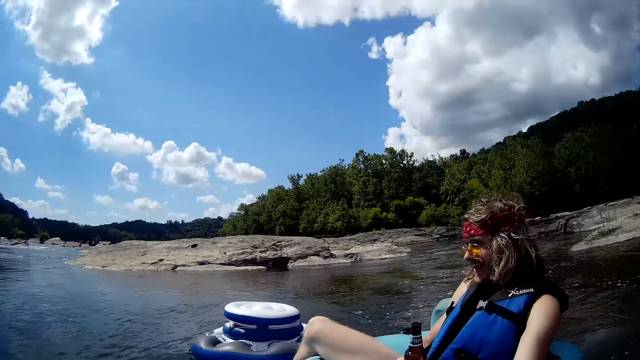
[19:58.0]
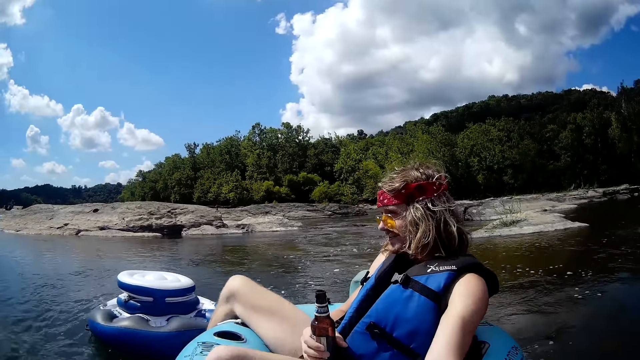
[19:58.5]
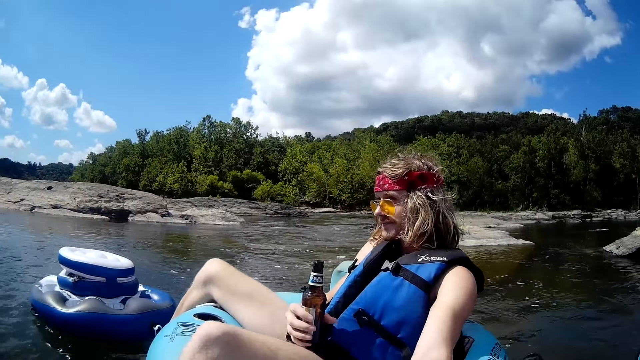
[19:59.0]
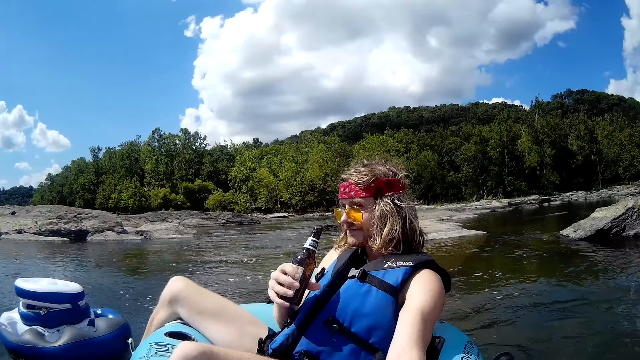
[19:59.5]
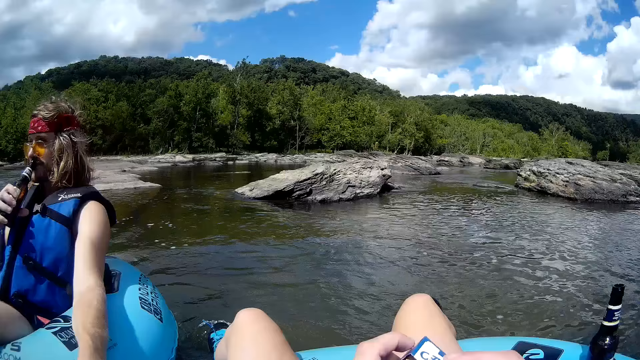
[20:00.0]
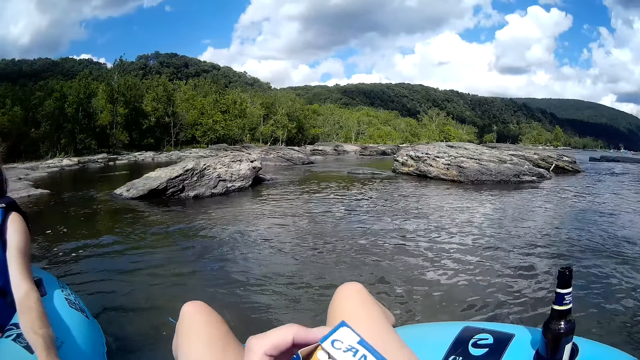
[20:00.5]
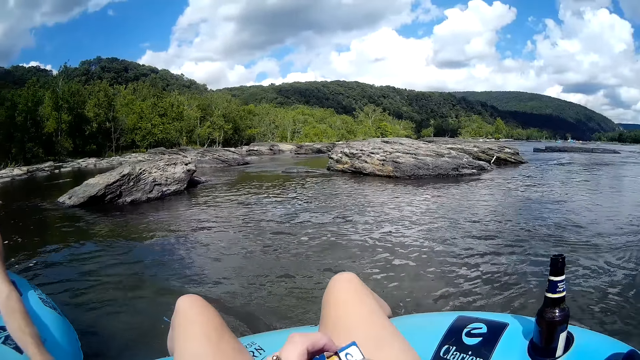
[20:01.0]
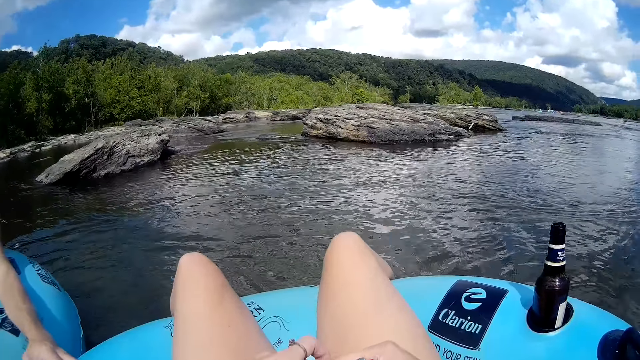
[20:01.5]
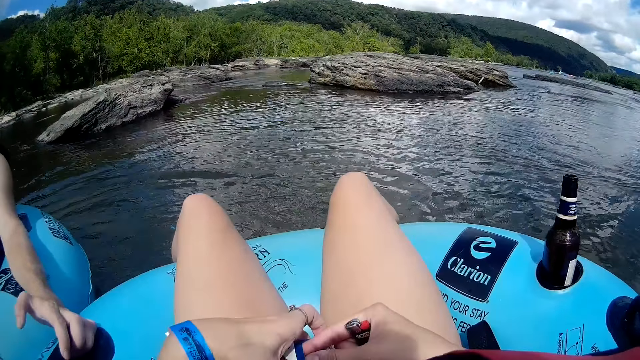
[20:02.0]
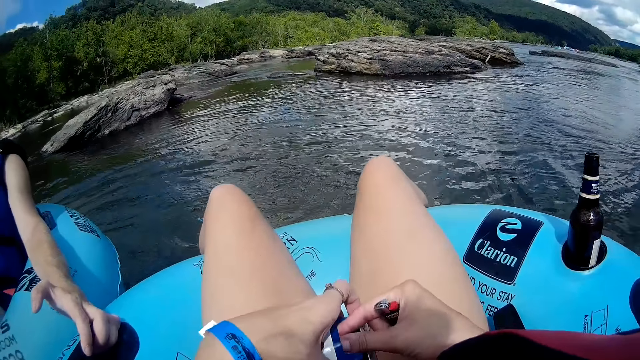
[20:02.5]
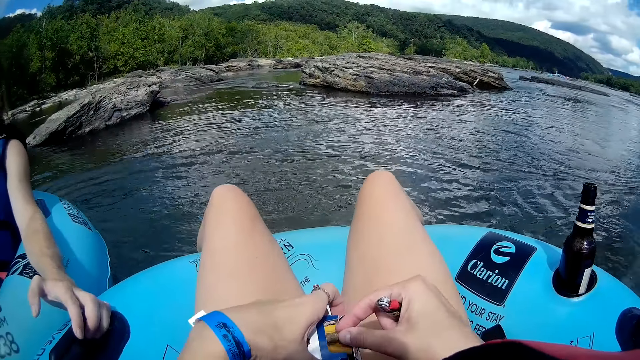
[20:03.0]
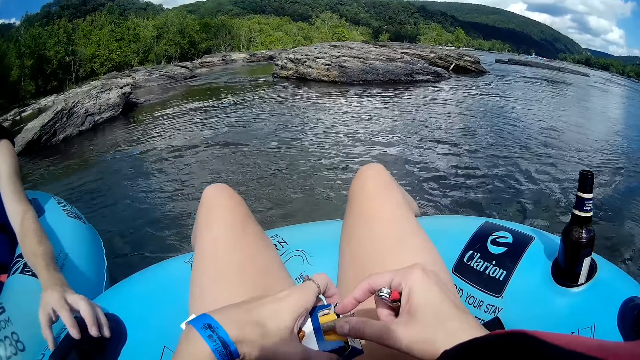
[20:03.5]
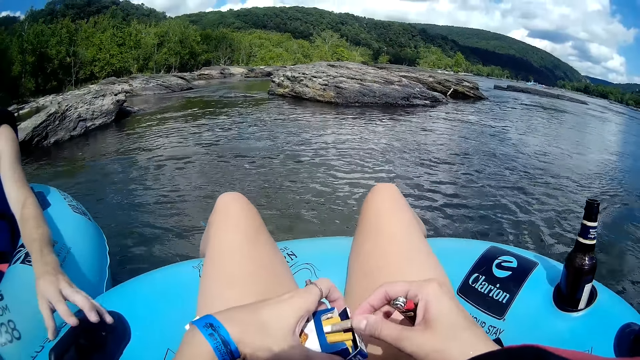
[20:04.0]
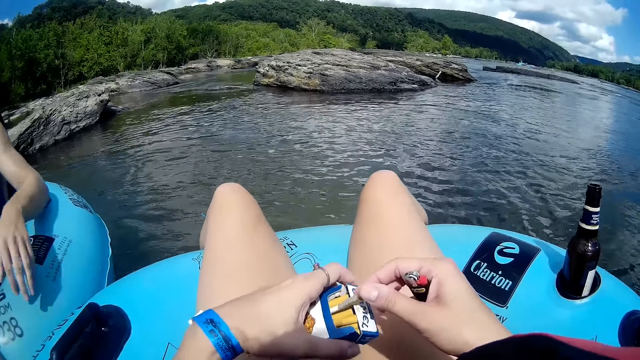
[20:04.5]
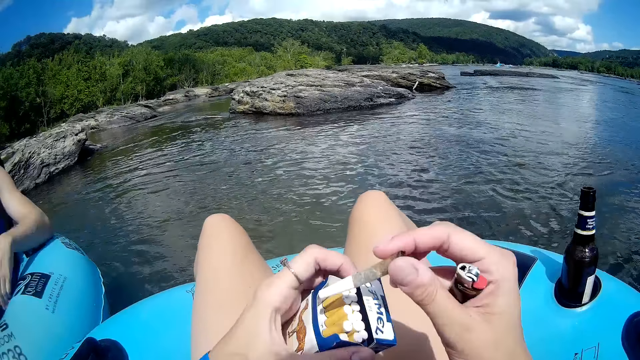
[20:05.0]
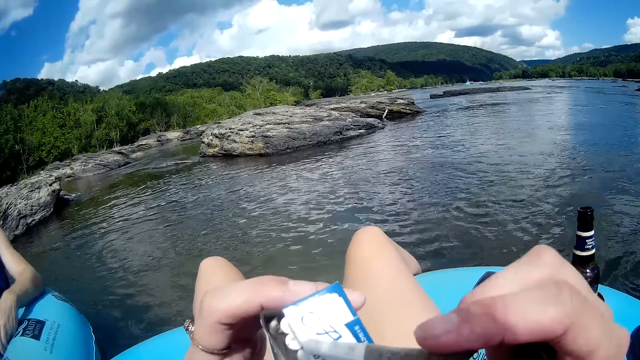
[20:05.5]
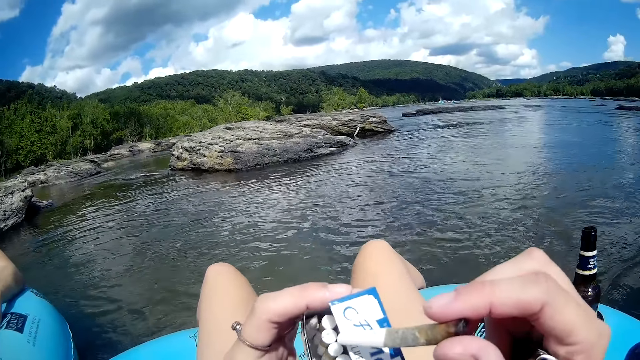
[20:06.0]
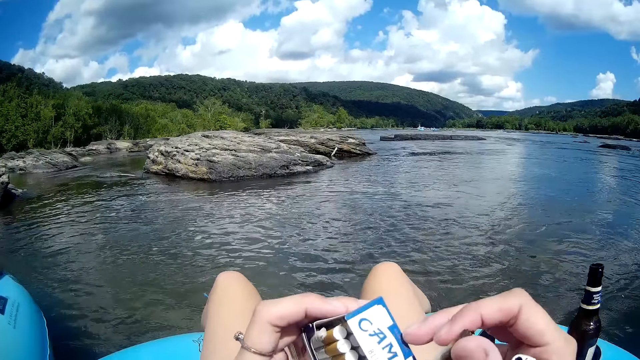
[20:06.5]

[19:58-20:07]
The man drinks beer from the bottle in his right hand. The camera wearer takes a stick of cigarette from the pack with her right hand. She touches the cigarettes.

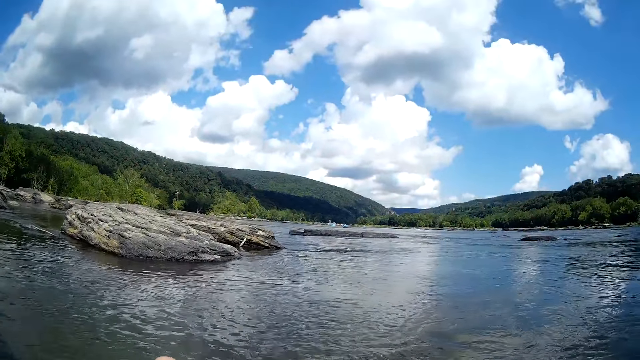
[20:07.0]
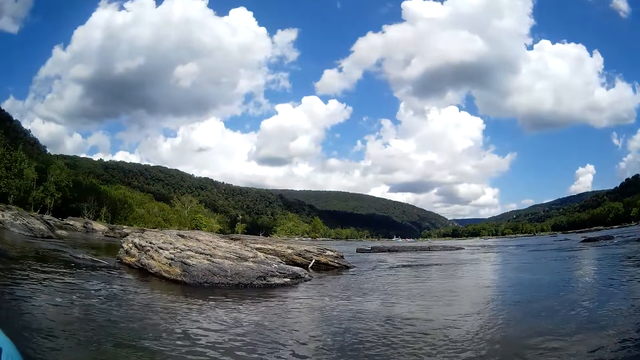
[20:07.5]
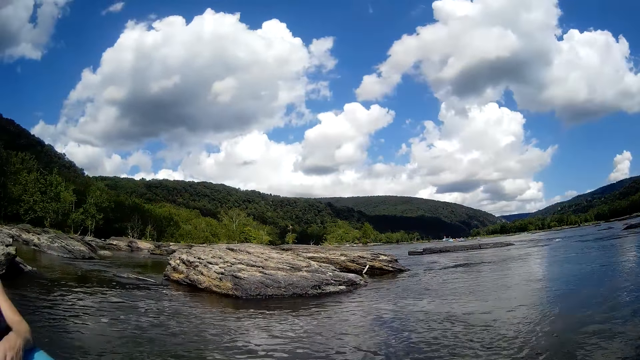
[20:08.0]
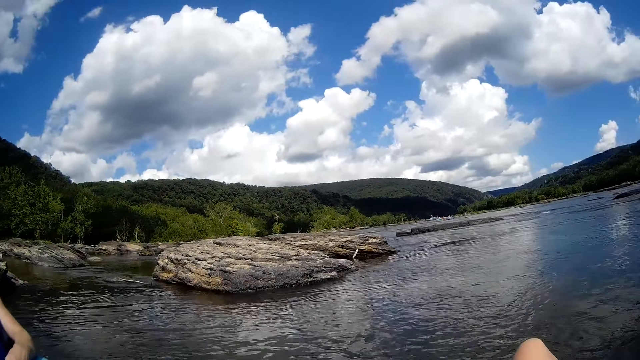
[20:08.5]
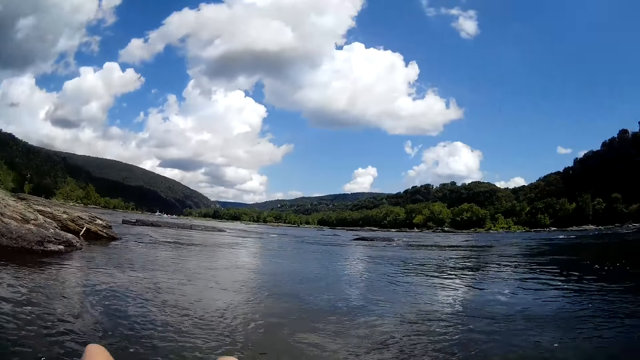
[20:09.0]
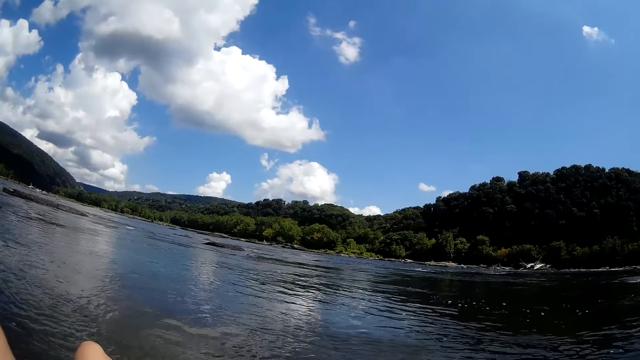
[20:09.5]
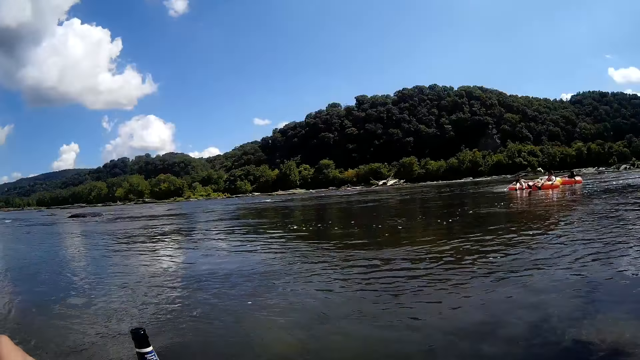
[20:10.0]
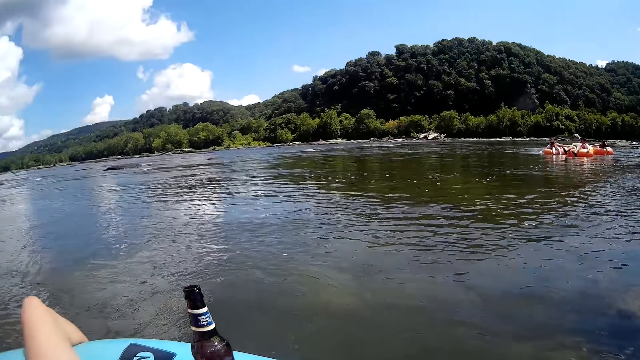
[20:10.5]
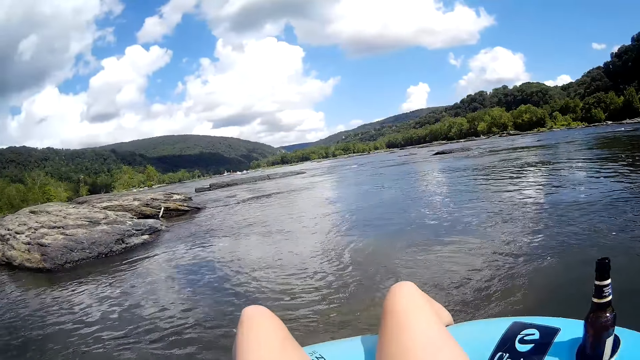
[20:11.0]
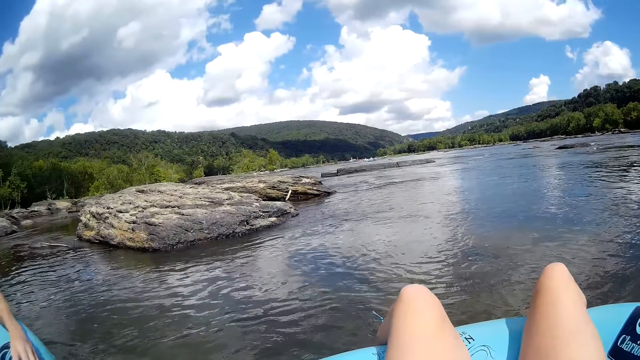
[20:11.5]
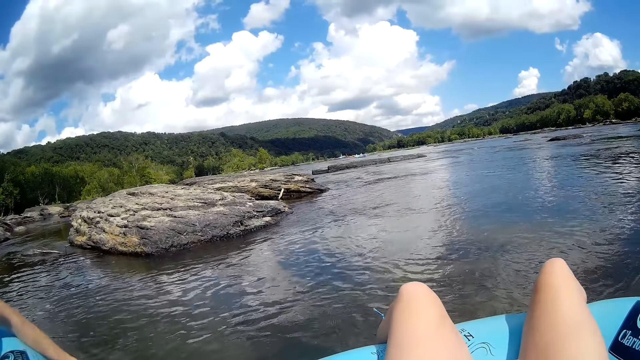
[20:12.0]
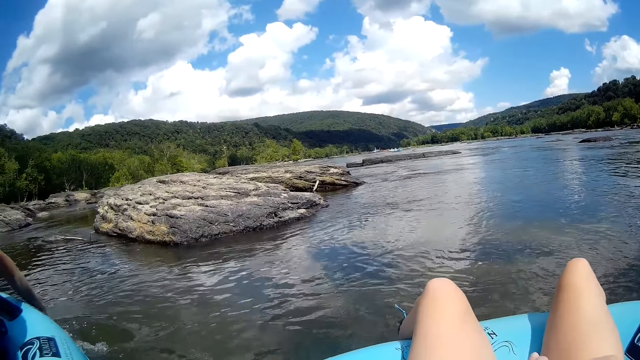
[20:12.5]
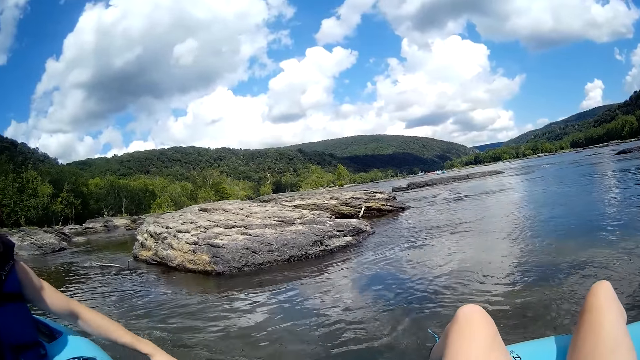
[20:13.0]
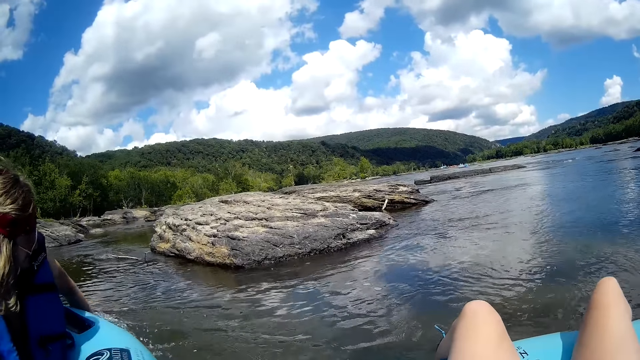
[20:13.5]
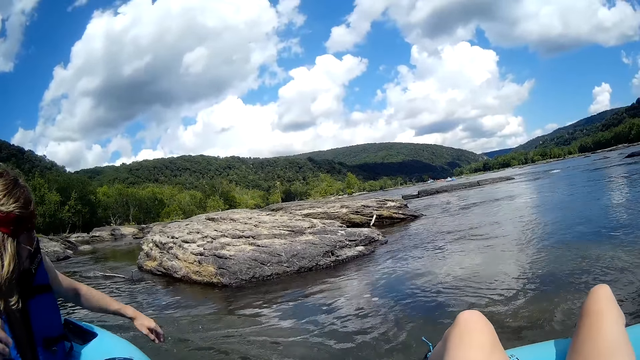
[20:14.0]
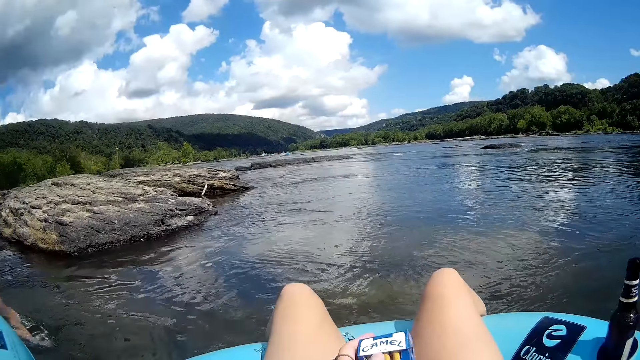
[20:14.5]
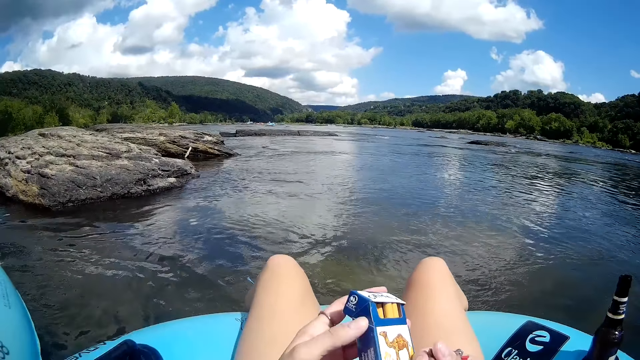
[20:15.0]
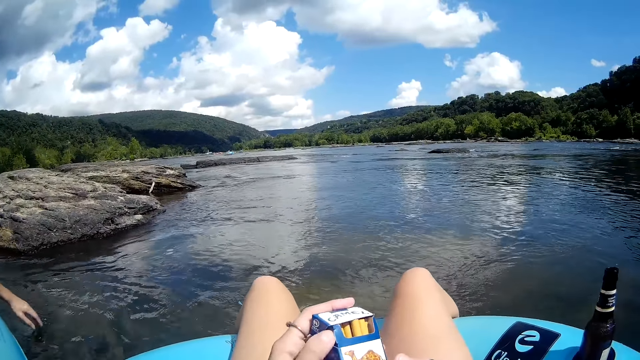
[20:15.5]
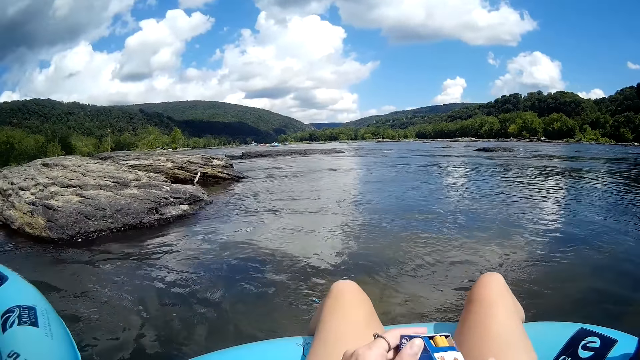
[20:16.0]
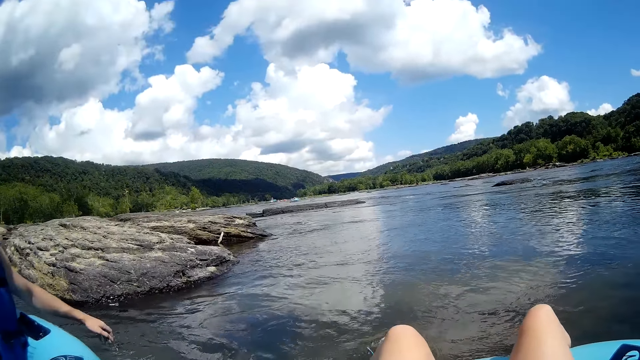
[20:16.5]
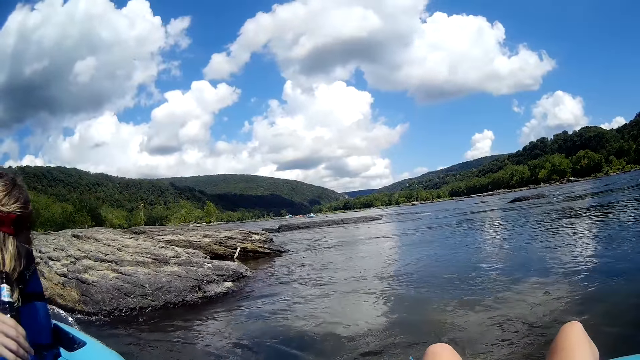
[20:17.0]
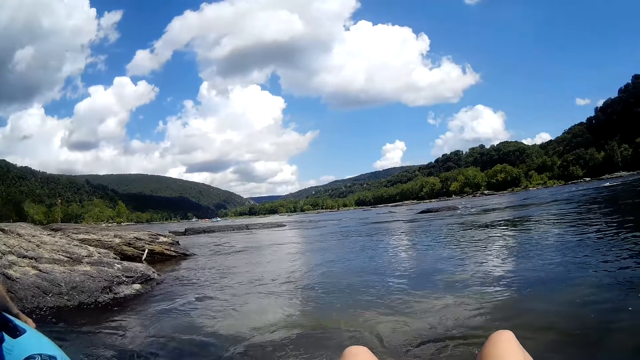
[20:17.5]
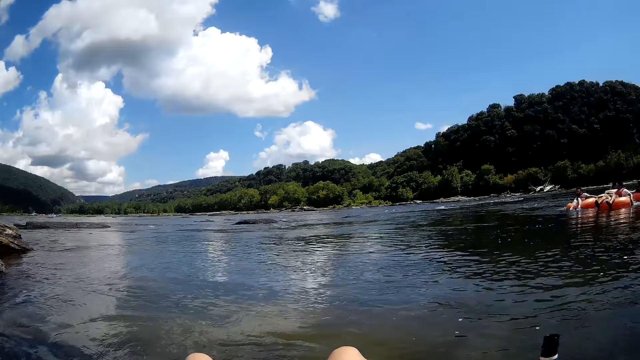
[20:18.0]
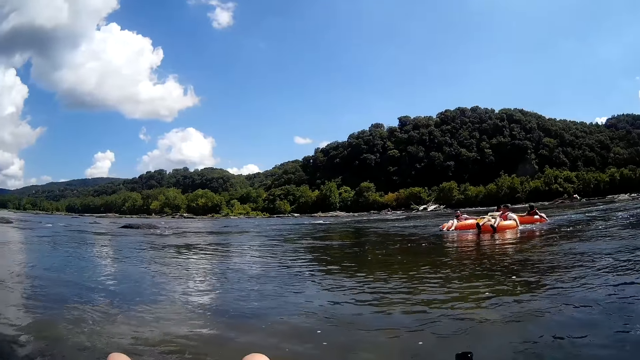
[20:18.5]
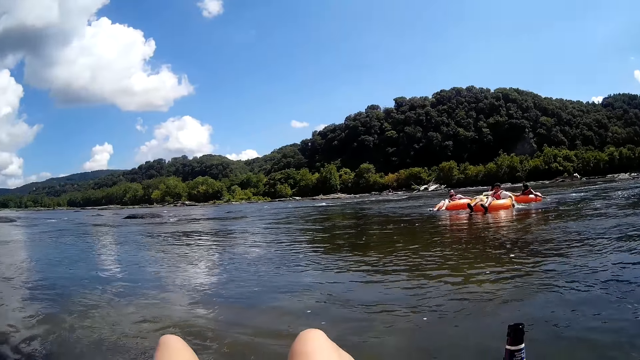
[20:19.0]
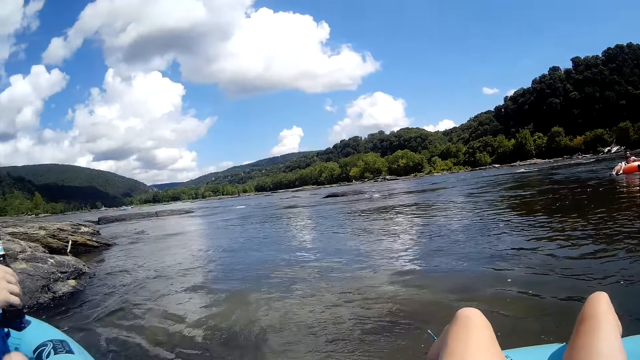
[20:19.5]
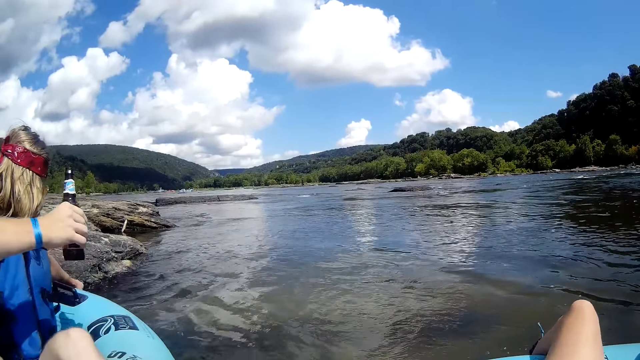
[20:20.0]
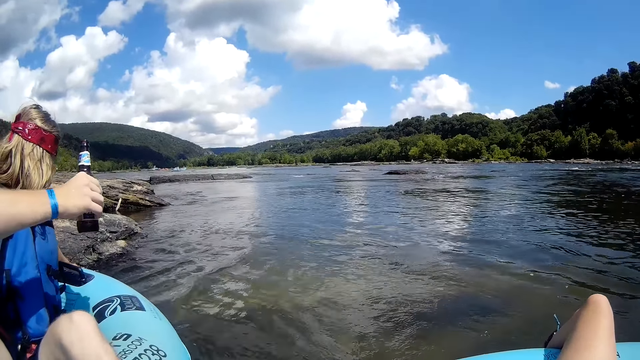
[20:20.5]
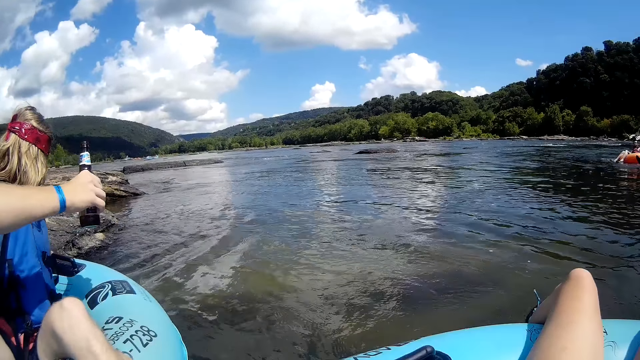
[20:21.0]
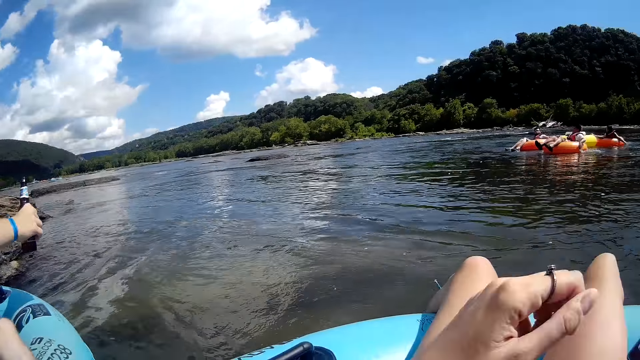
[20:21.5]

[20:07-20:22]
The camera wearer converses with the man. They look around and touch the bottle. The man paddles the floater with his left hand. Another man paddles a floater with his left hand past the camera wearer.
